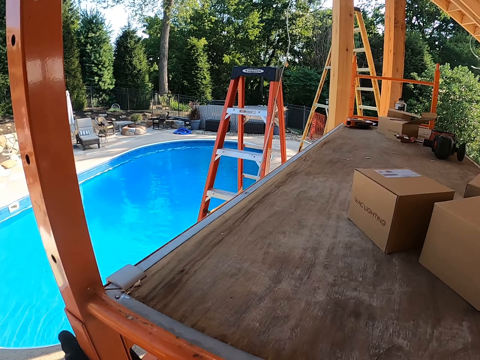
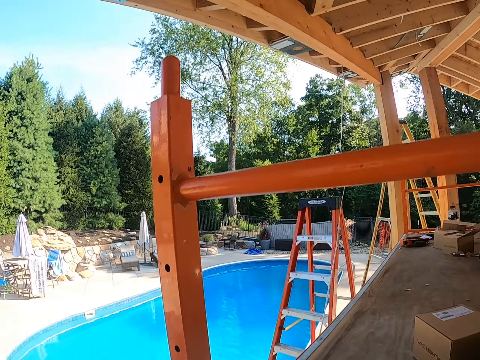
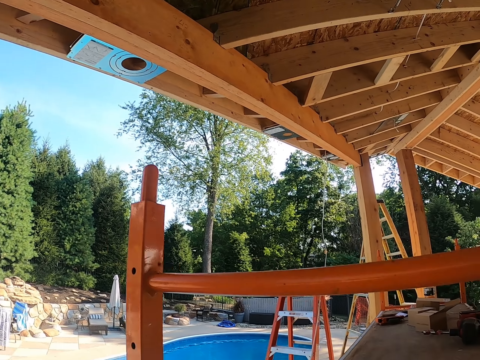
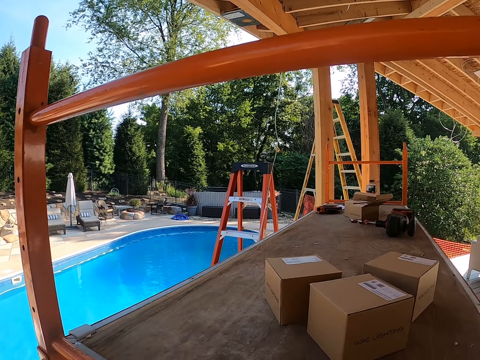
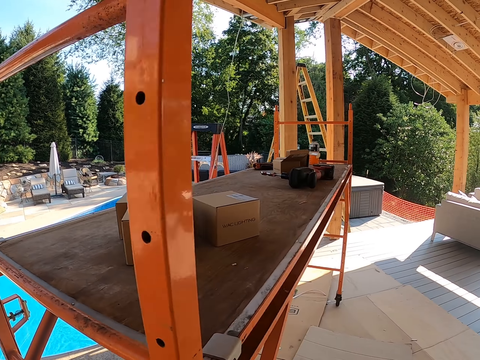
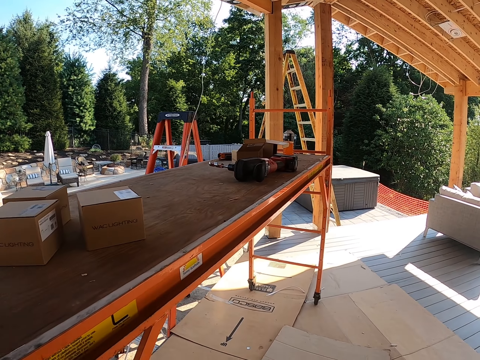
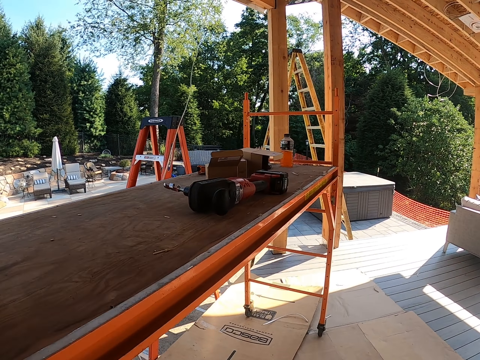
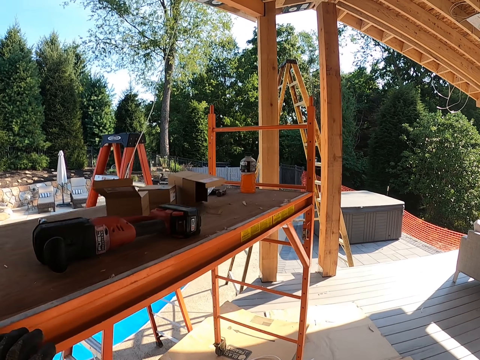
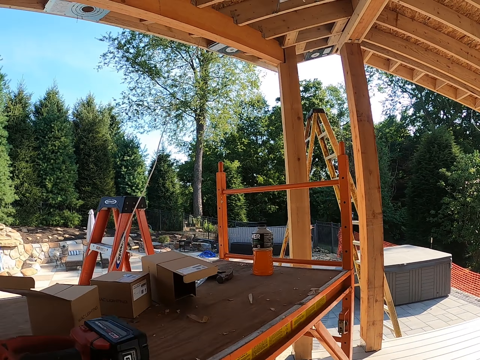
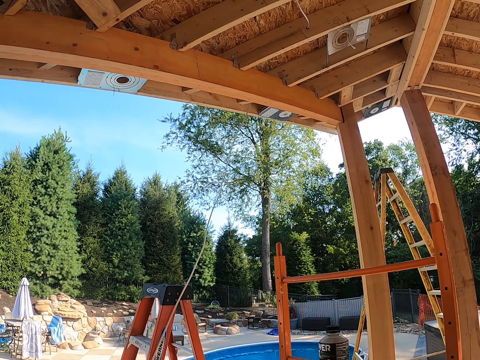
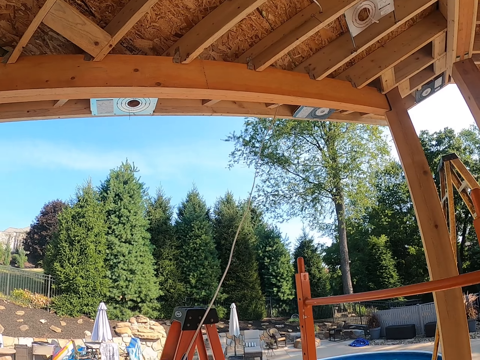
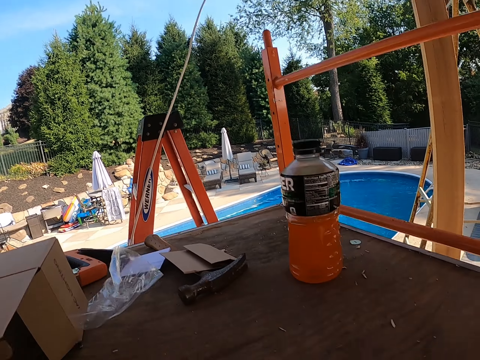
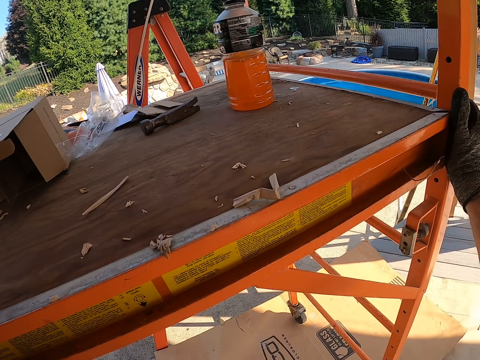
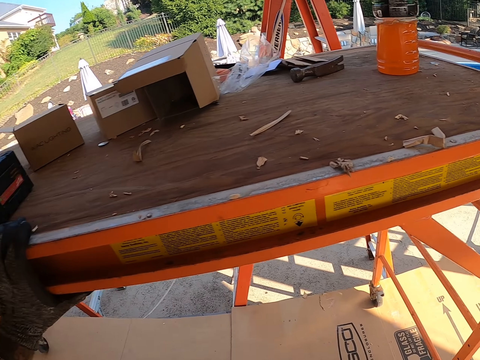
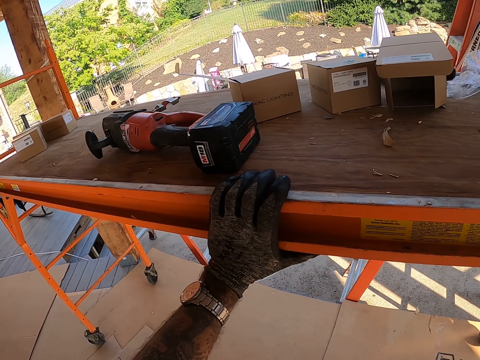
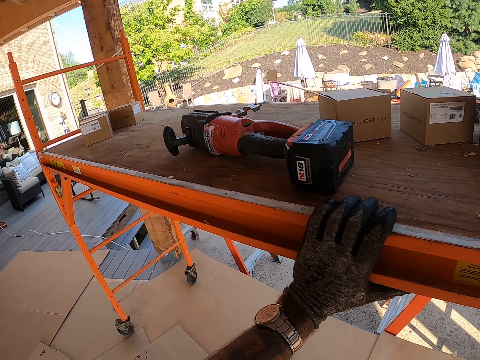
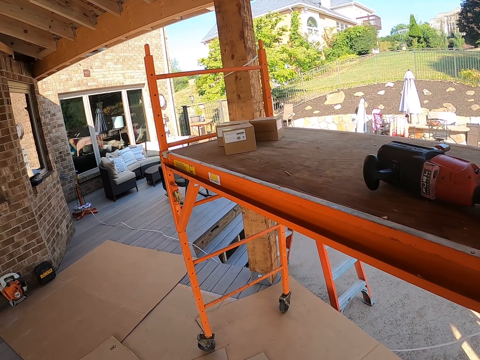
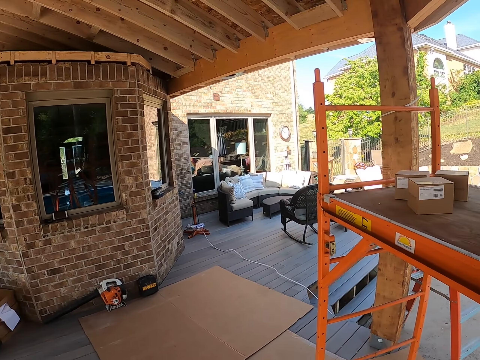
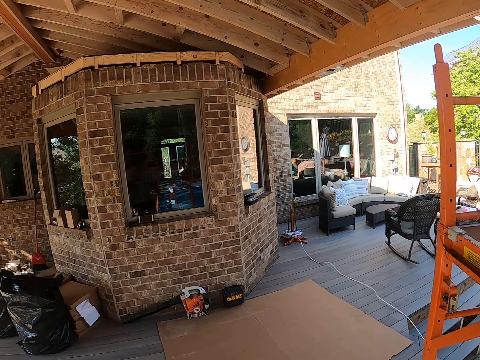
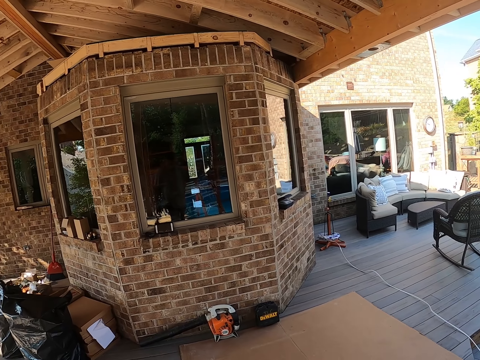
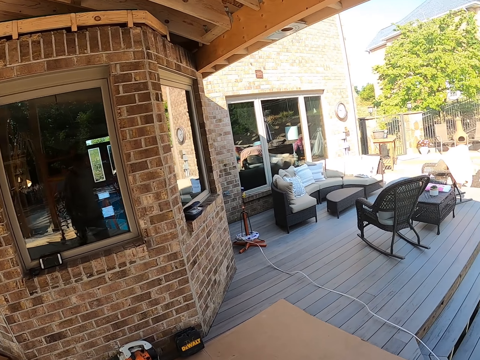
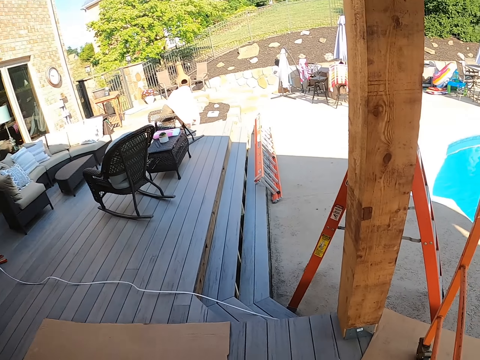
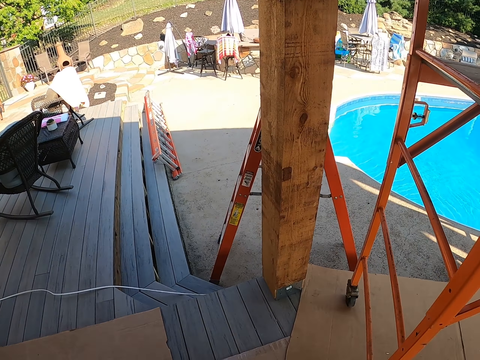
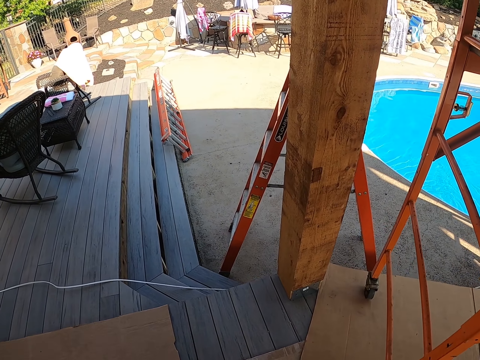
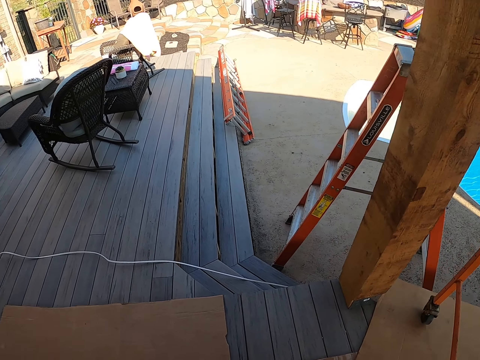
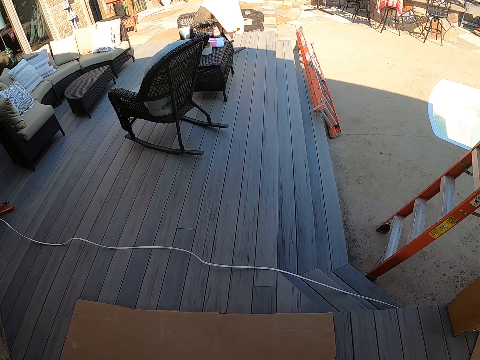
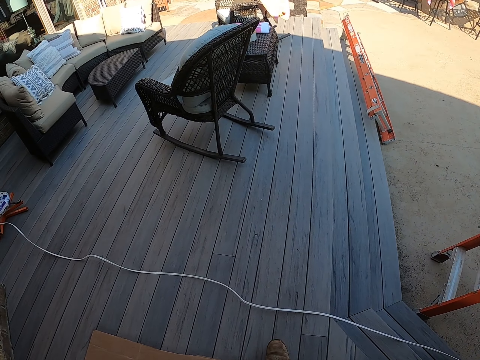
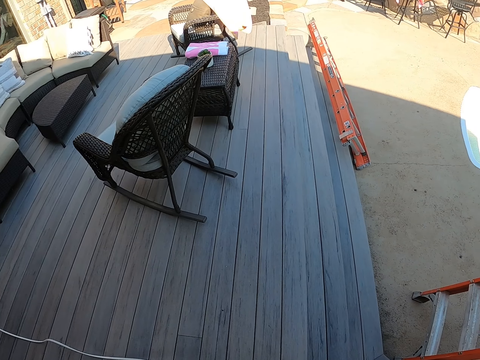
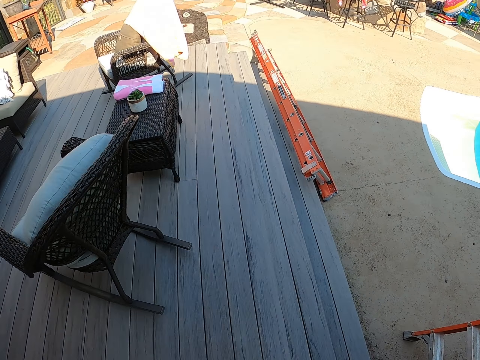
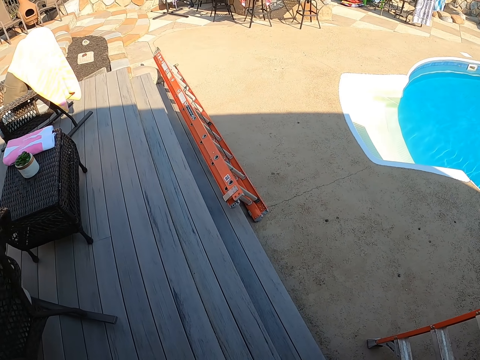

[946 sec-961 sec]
The camera wearer walks around the compound. They move the stand. They hold the metal rod. They walk around the compound.

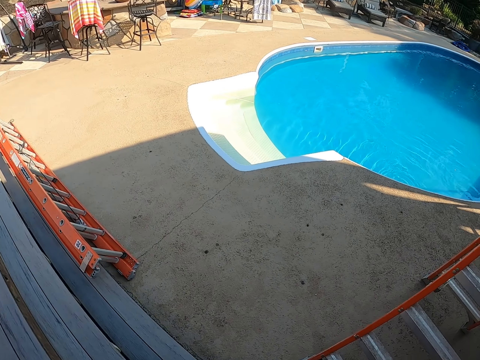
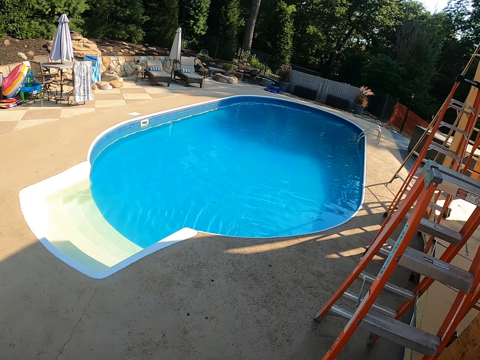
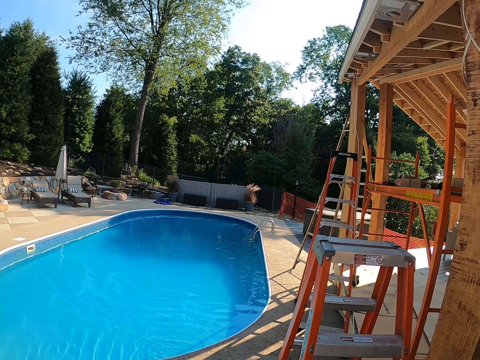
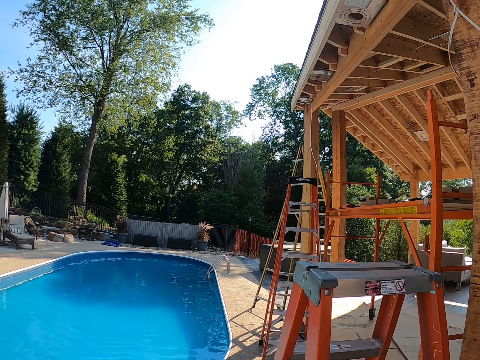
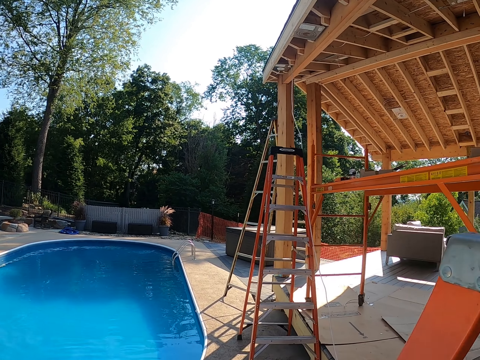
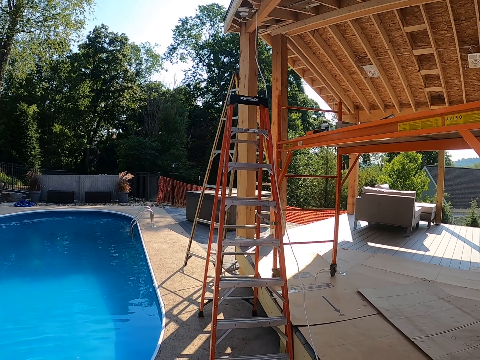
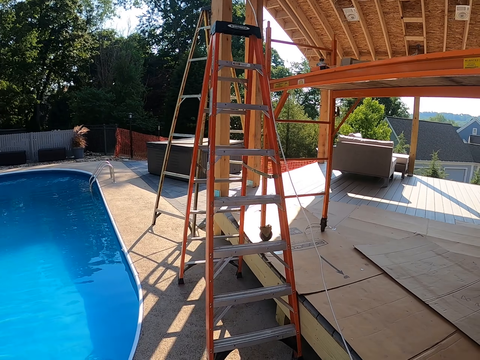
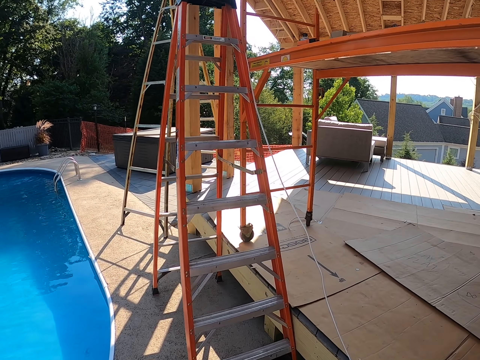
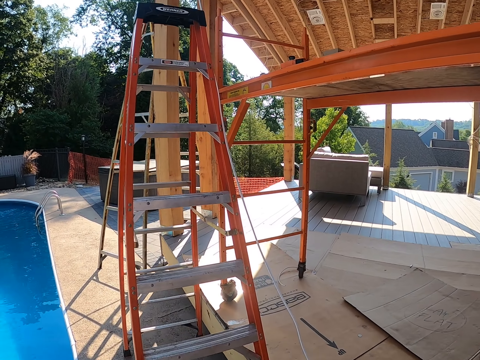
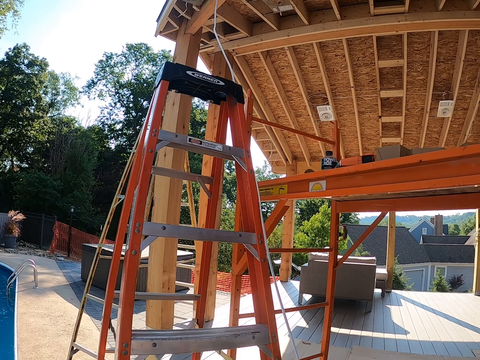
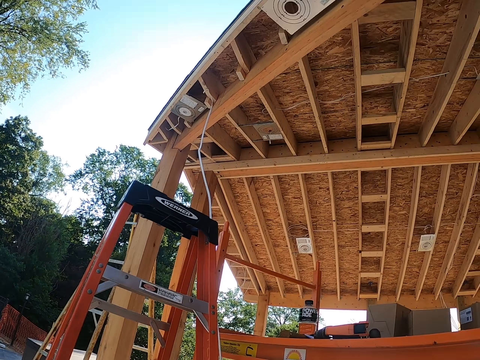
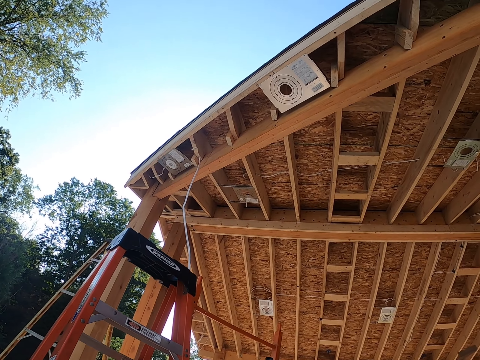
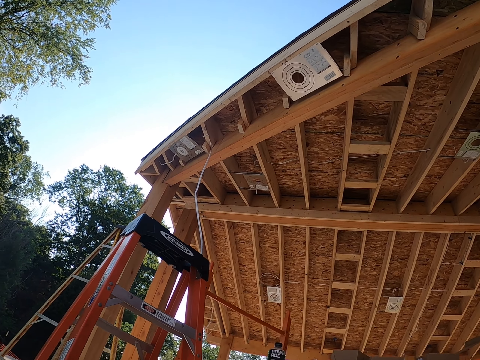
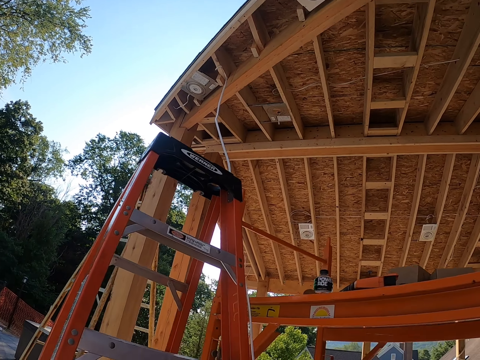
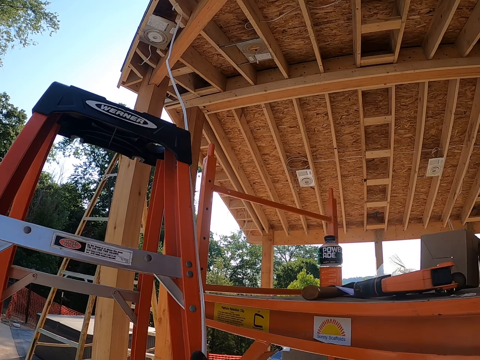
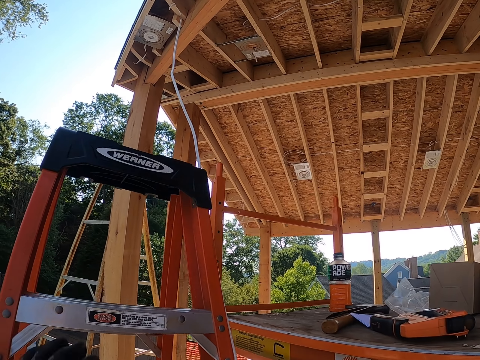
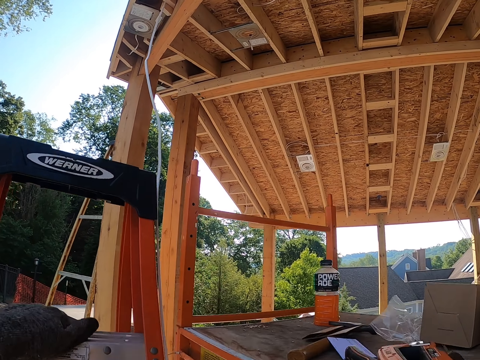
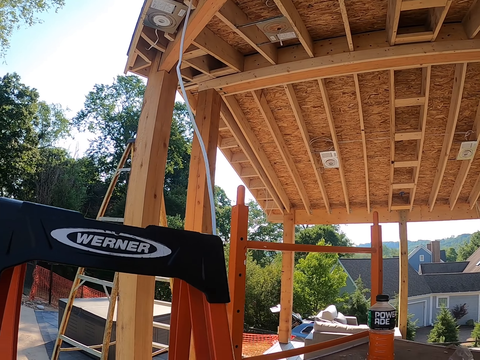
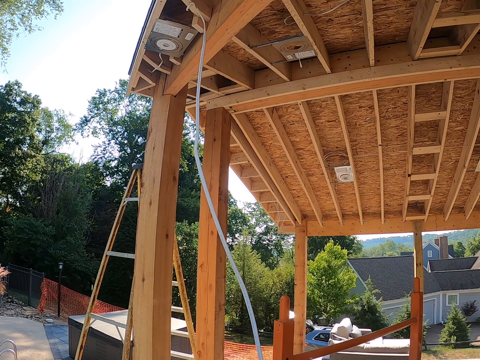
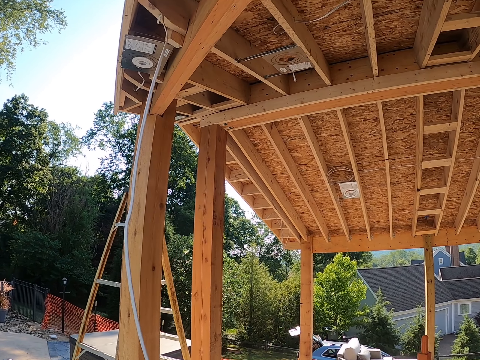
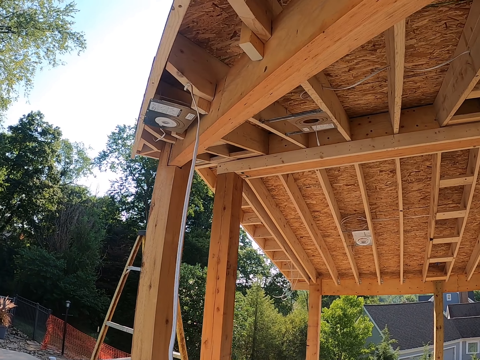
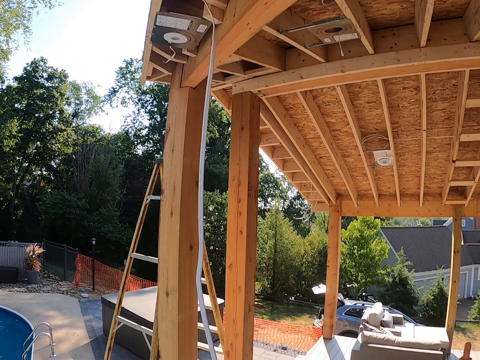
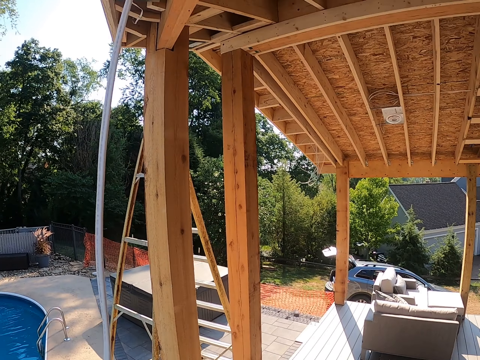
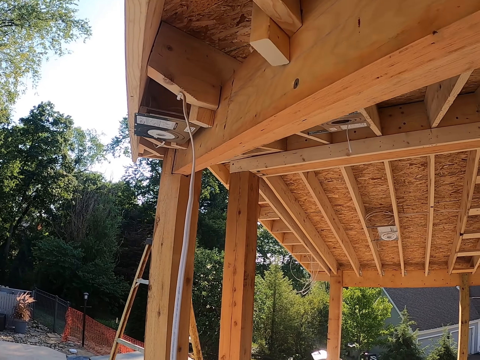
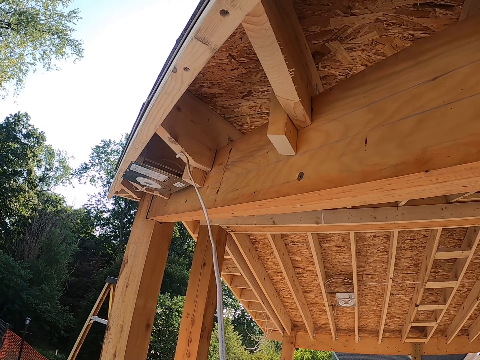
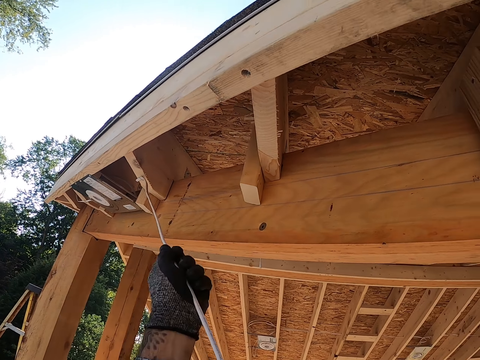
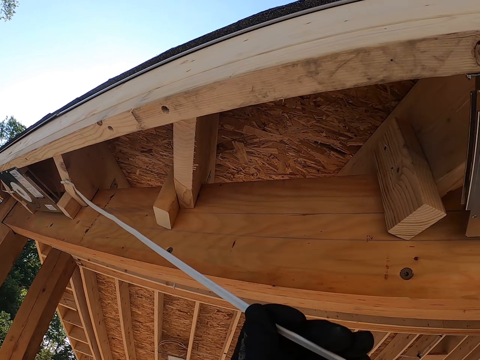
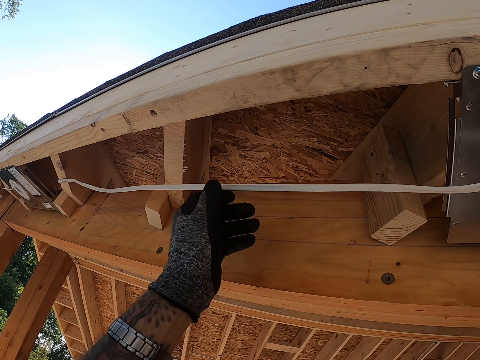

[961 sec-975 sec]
The camera wearer climbs up the ladder. They pull a cable. They adjust the ladder.
